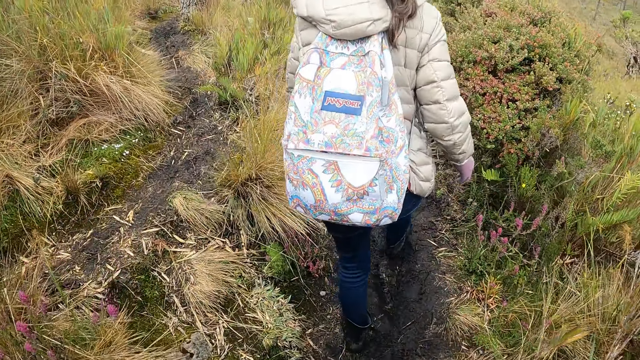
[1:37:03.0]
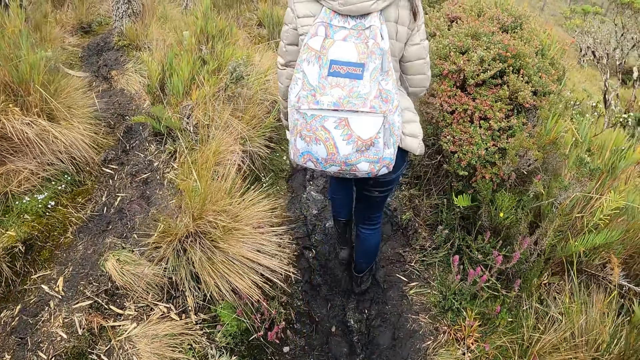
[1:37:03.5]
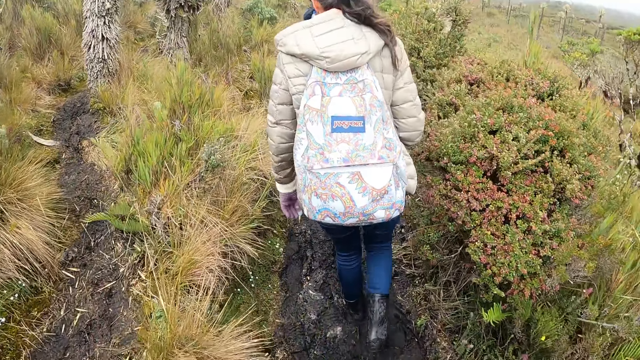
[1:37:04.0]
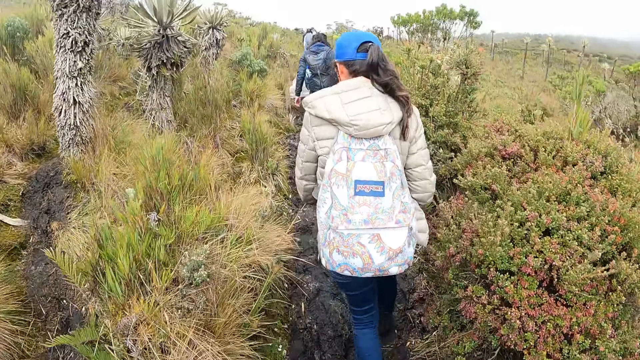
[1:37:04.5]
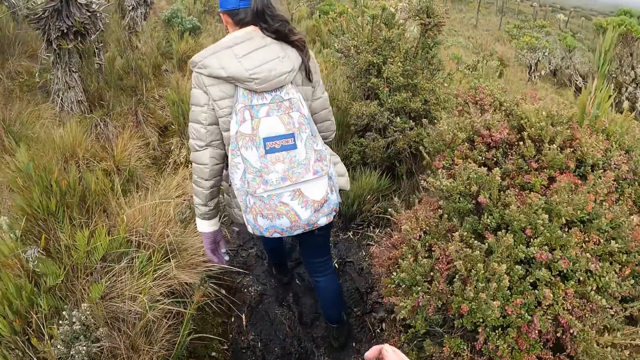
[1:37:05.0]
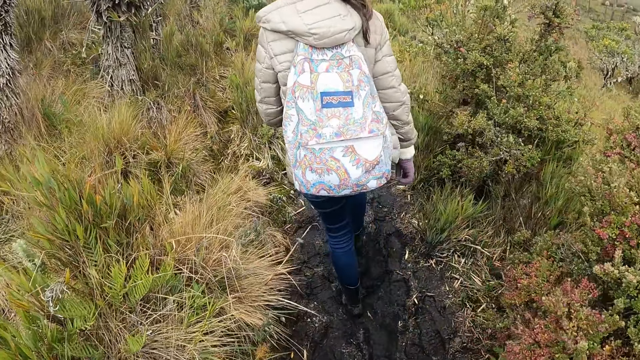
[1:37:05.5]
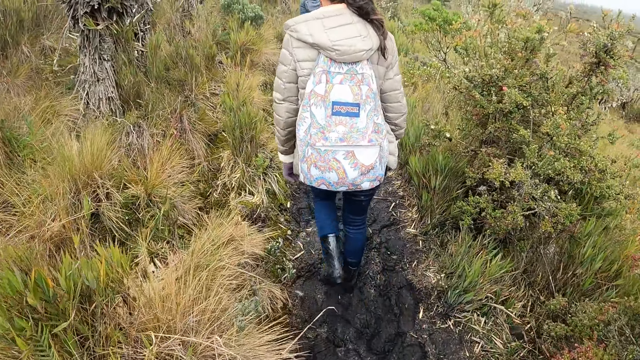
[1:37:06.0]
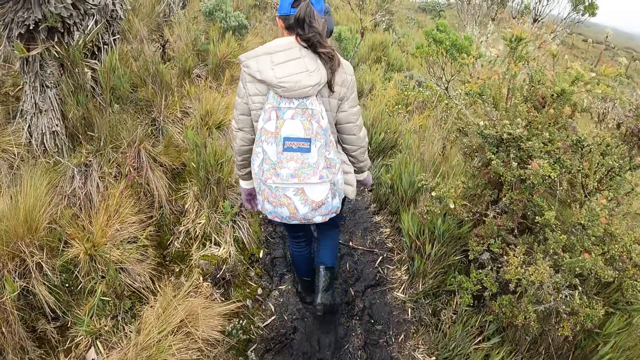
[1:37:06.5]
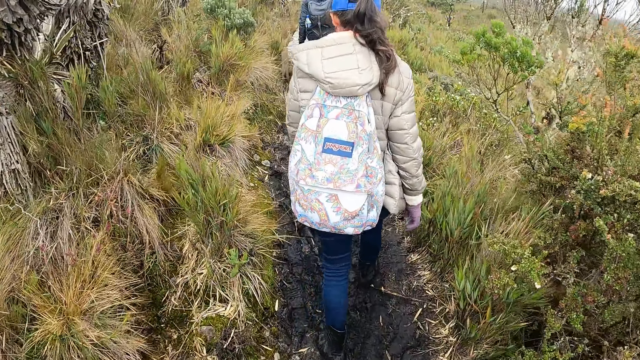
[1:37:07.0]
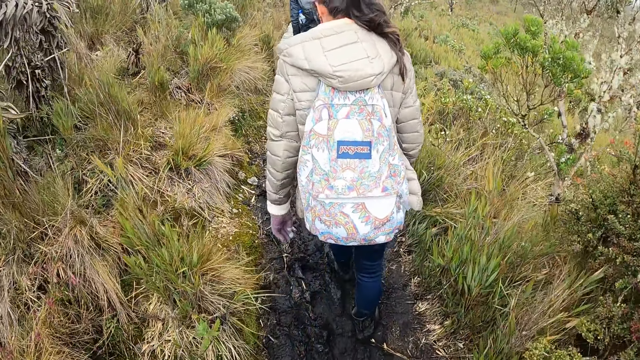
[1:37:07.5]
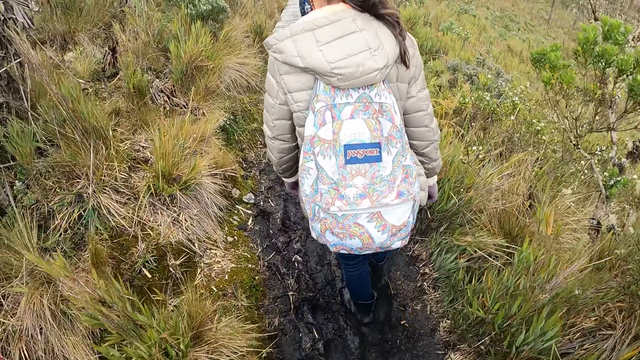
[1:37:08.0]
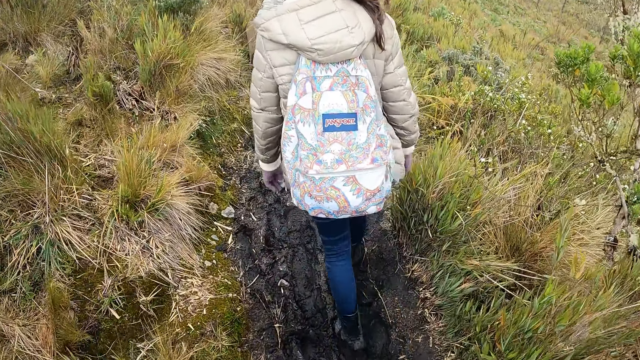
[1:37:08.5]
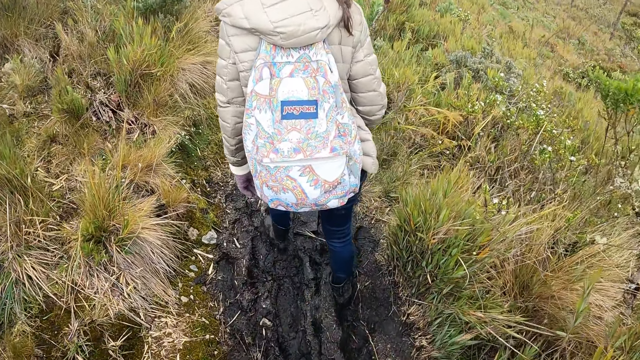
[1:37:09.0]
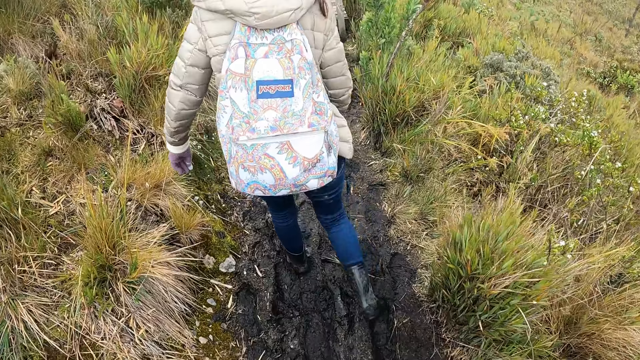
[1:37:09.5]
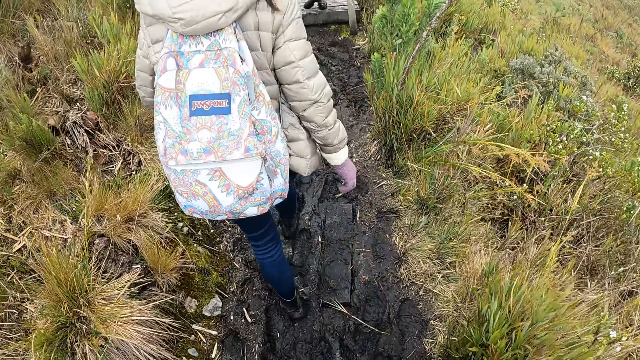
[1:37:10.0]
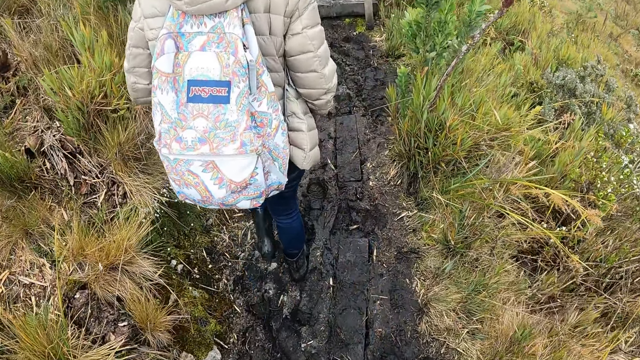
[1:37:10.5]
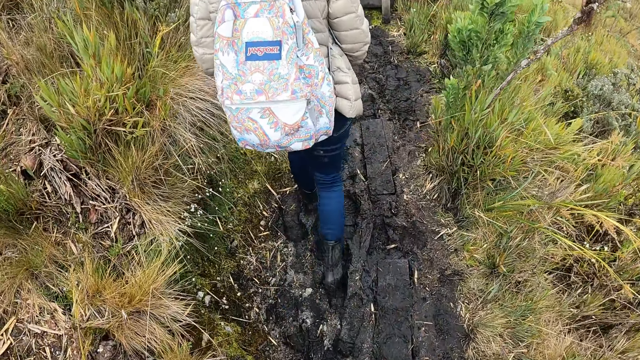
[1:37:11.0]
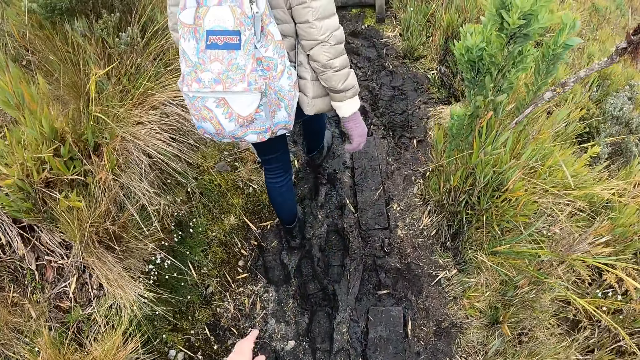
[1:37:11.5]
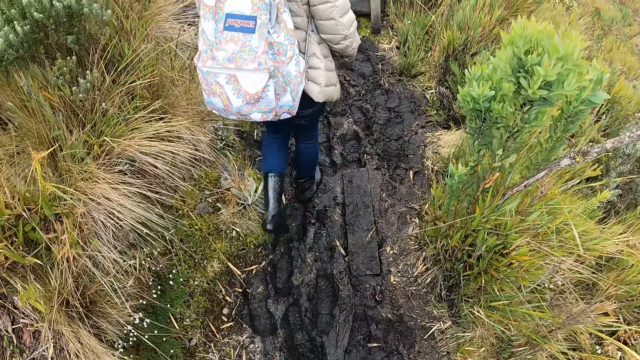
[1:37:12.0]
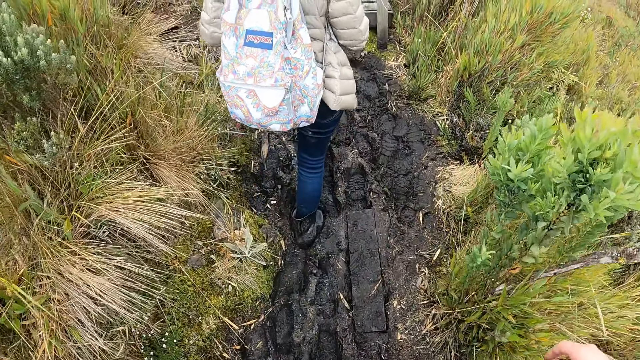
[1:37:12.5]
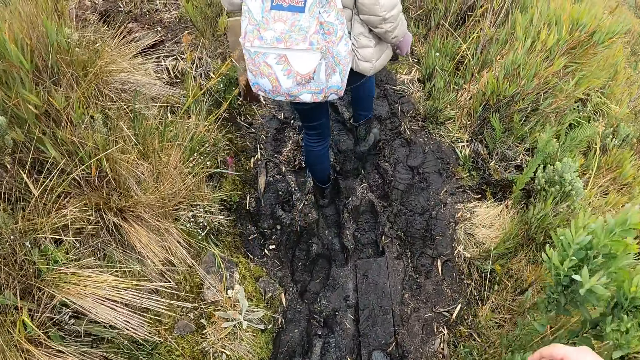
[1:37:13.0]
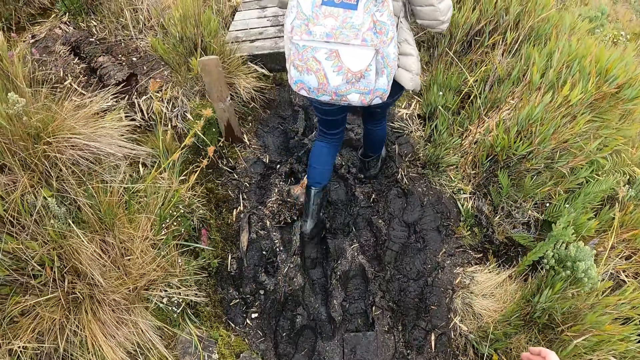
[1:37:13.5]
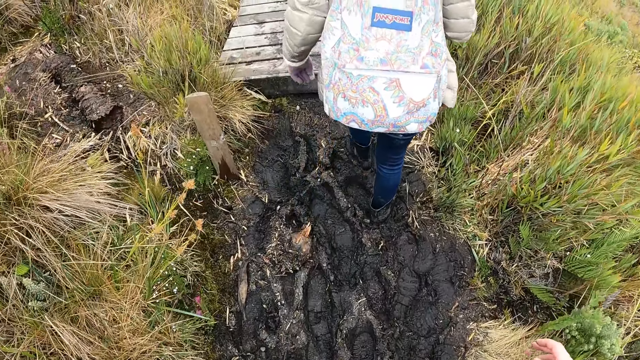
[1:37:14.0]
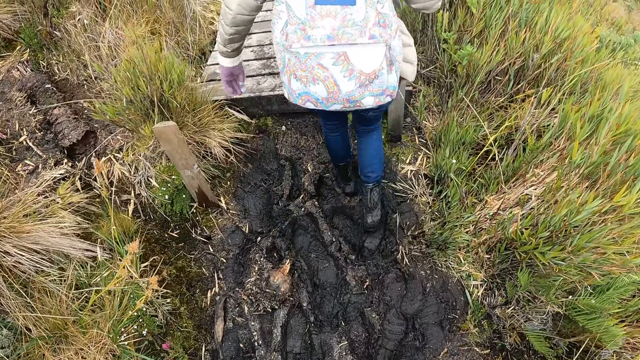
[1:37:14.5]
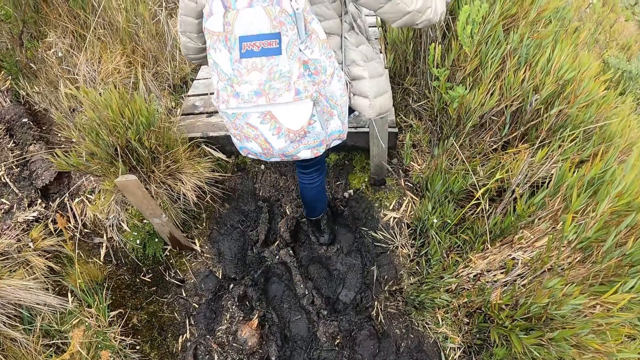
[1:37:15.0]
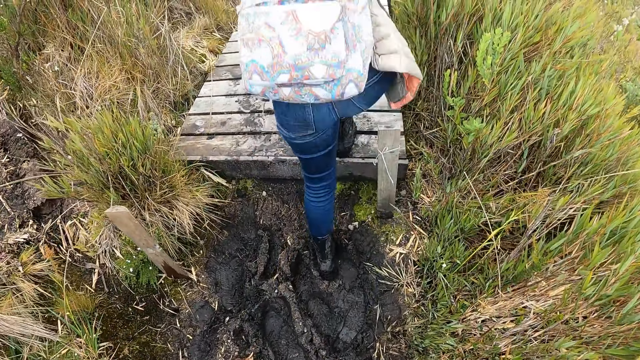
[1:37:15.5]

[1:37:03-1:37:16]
The camera wearer looks at the ground and points at the ground.

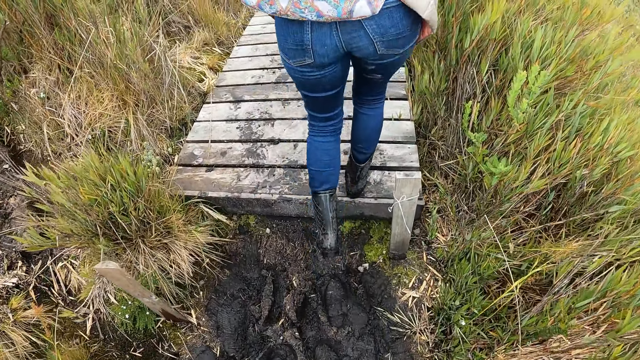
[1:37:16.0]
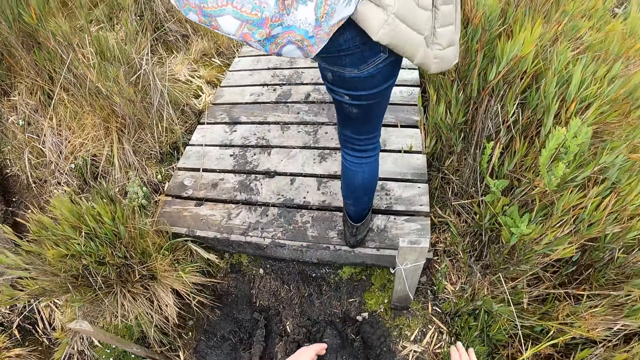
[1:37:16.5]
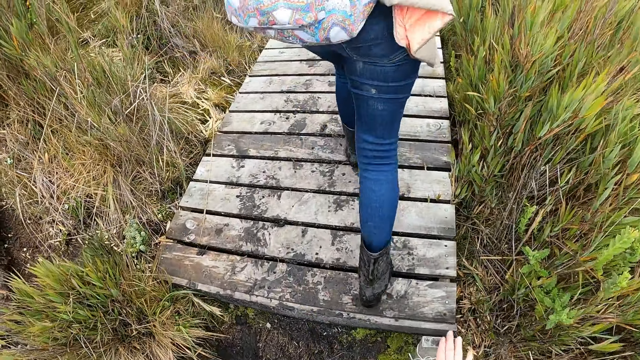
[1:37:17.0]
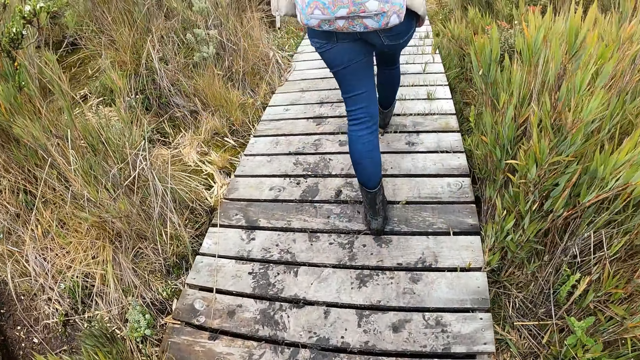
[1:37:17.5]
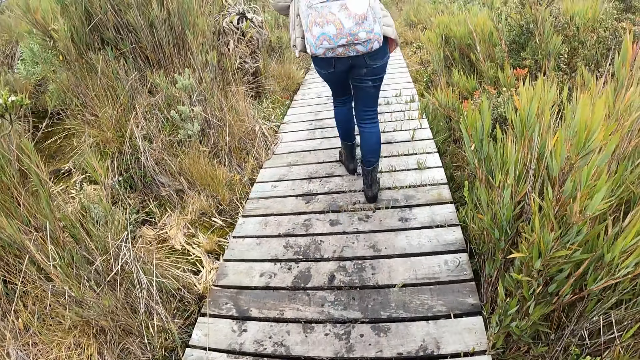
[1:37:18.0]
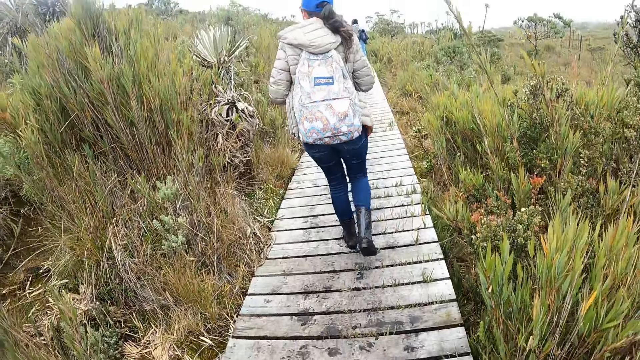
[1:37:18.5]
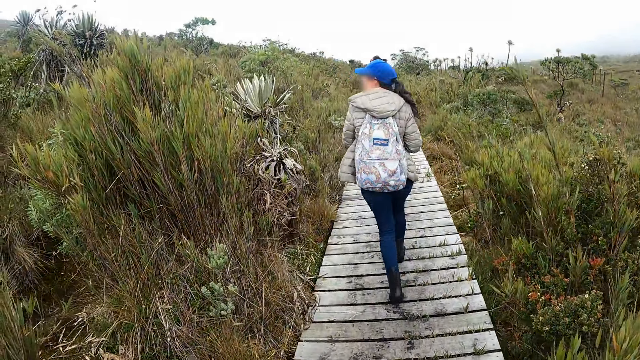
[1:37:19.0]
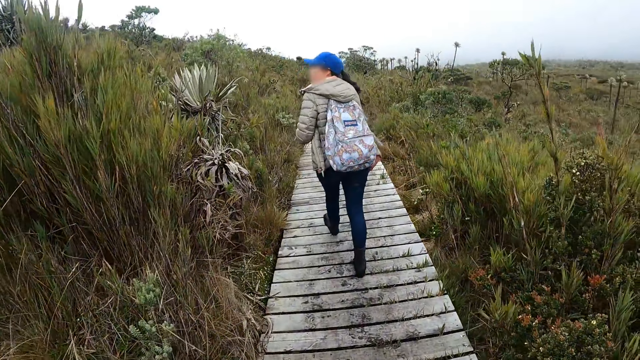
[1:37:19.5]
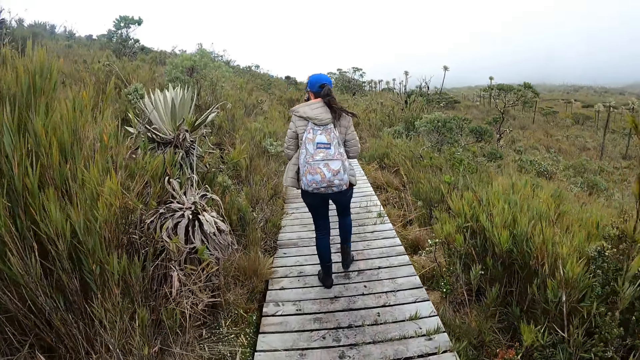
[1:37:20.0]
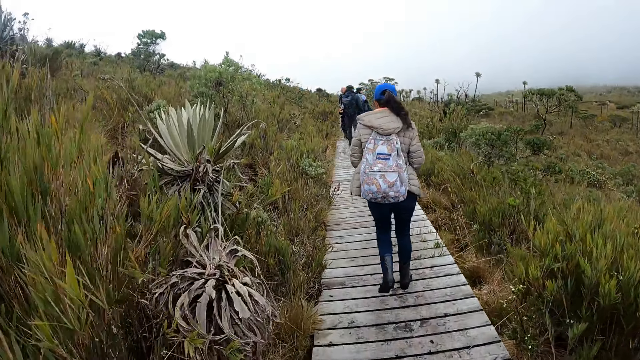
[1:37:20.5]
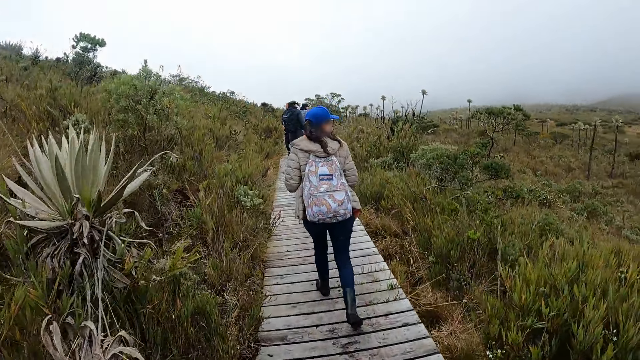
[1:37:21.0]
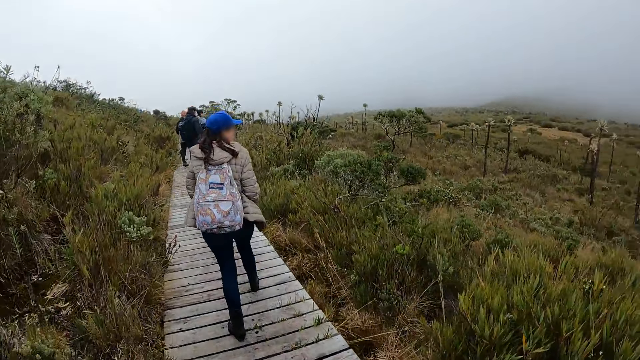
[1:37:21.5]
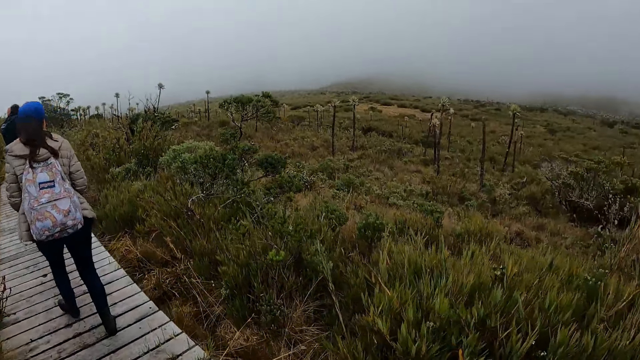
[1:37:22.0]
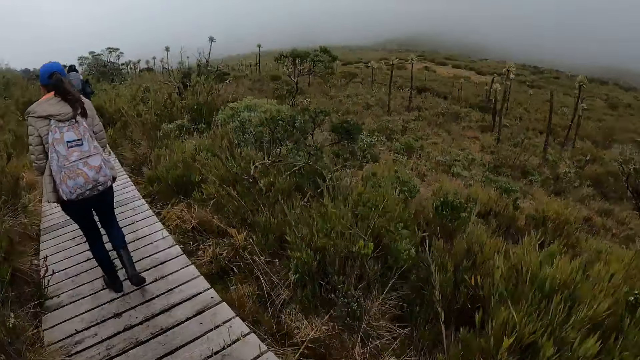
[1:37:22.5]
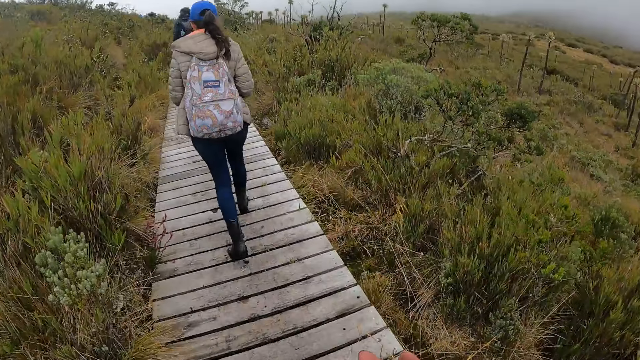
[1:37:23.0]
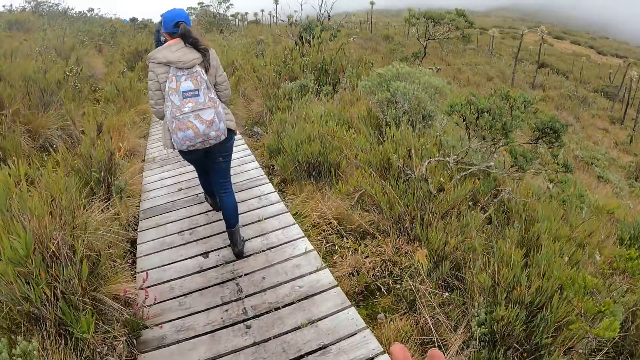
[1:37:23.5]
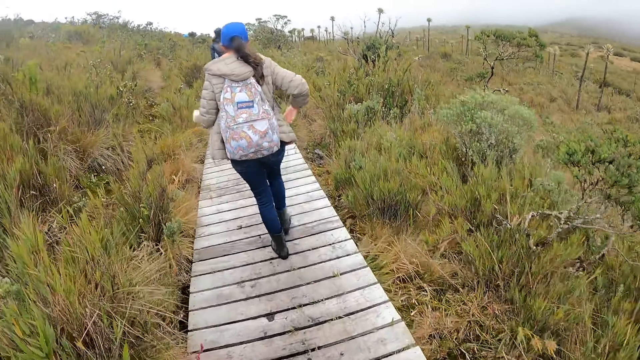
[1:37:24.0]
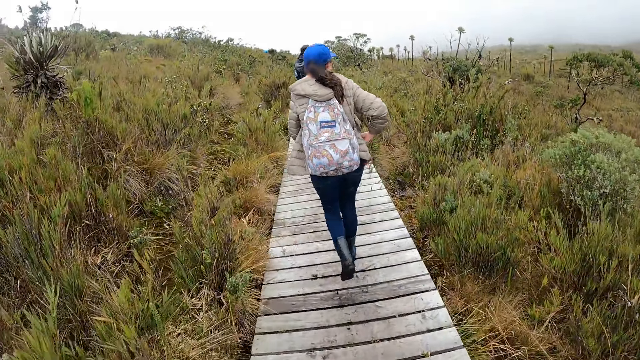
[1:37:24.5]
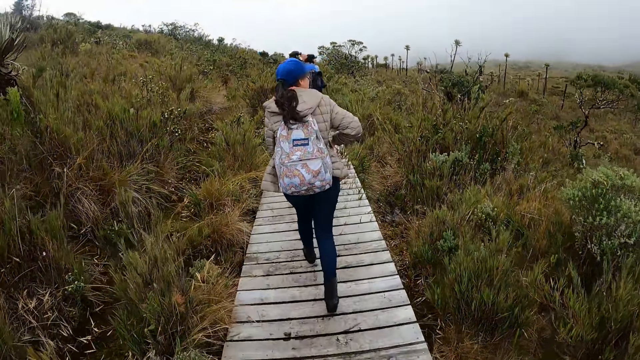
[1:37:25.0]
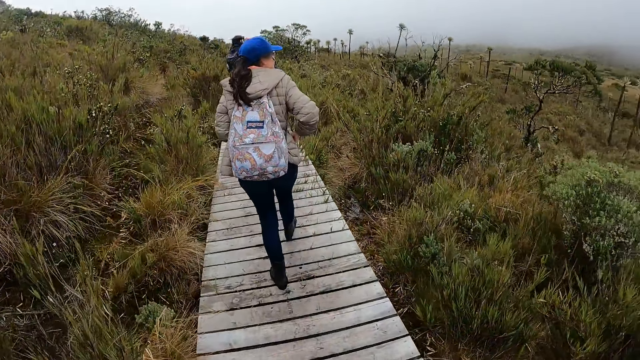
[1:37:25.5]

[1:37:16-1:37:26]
The camera wearer walks on the bridge. A woman looks around the forest. The camera wearer looks around the forest. They walk around the forest.
